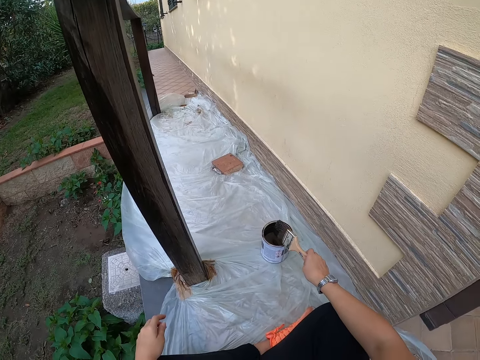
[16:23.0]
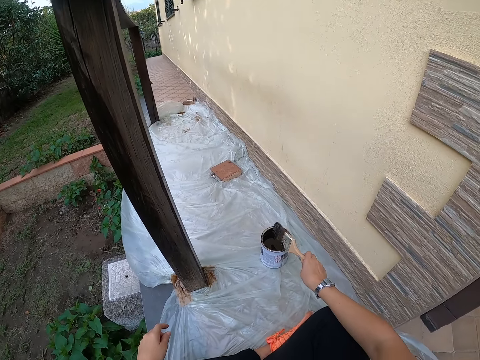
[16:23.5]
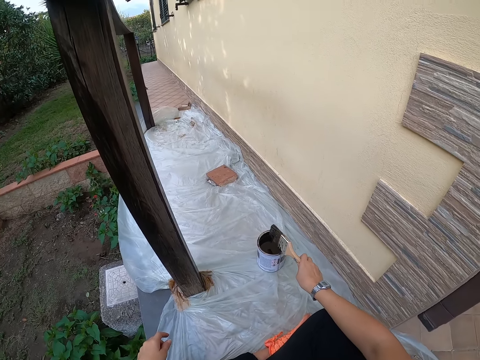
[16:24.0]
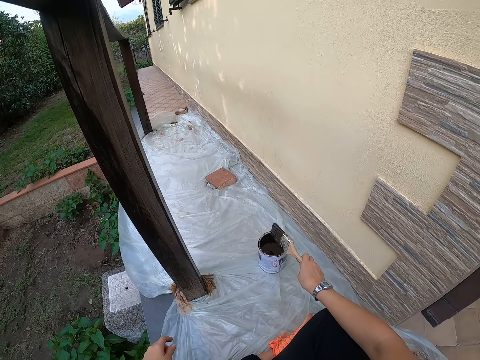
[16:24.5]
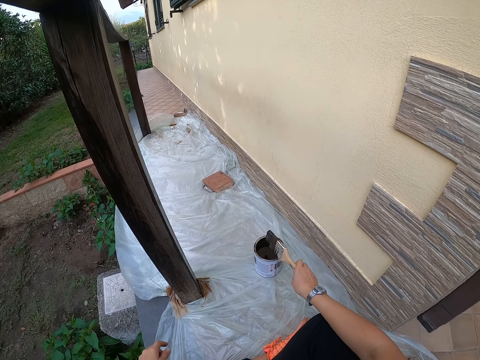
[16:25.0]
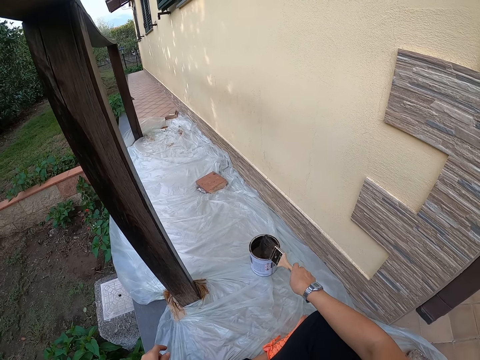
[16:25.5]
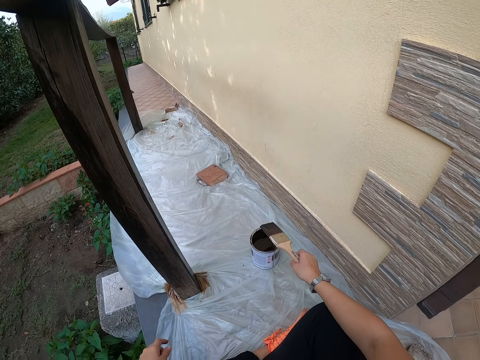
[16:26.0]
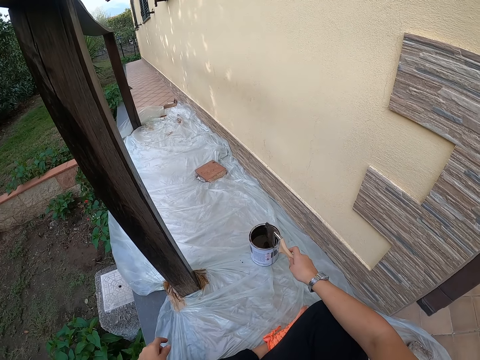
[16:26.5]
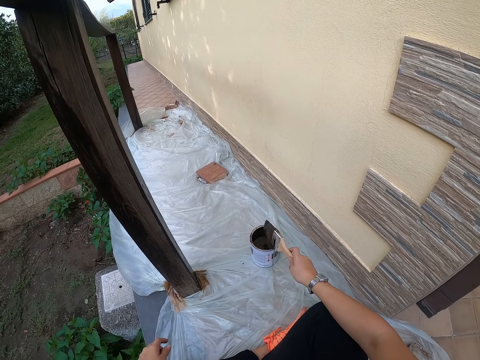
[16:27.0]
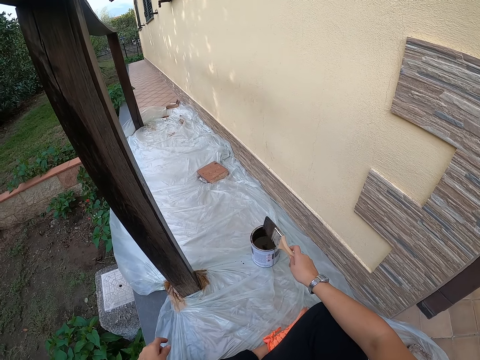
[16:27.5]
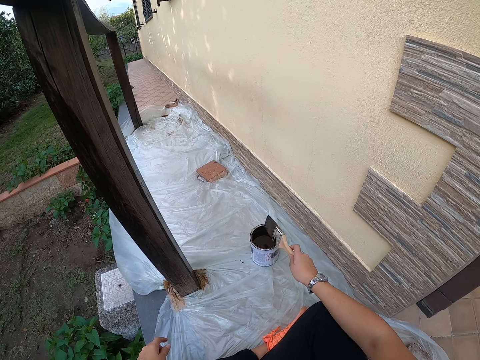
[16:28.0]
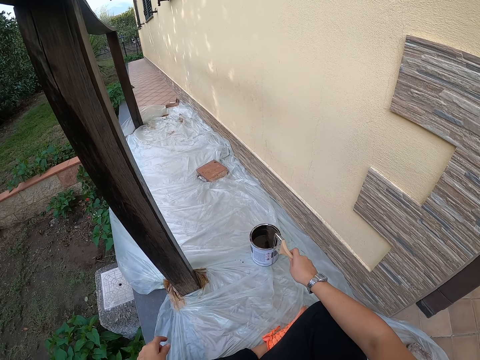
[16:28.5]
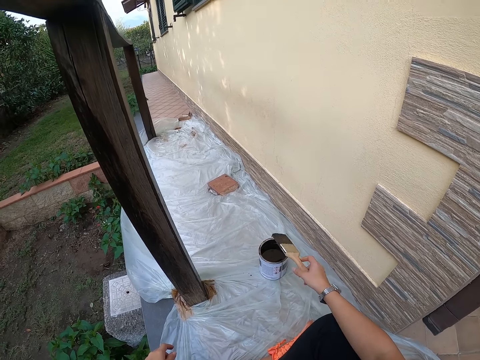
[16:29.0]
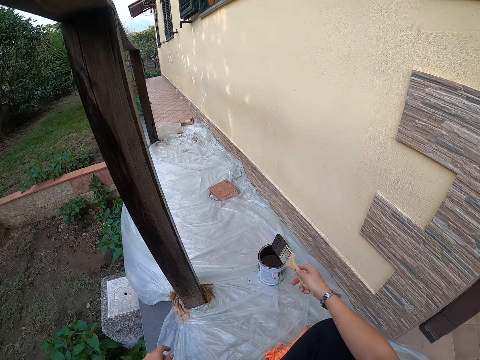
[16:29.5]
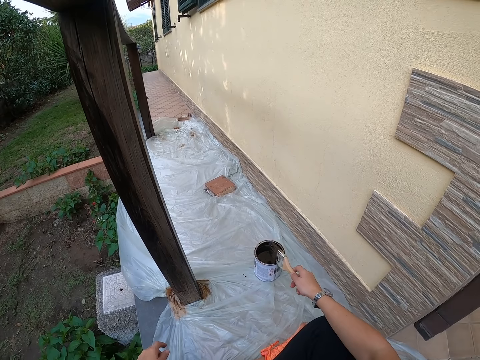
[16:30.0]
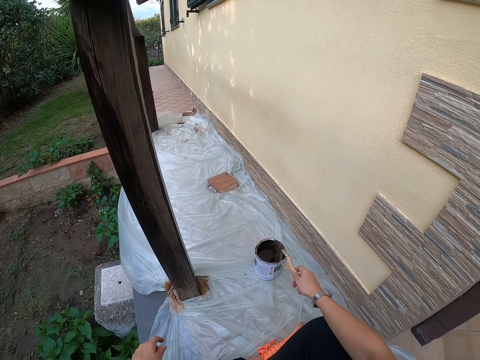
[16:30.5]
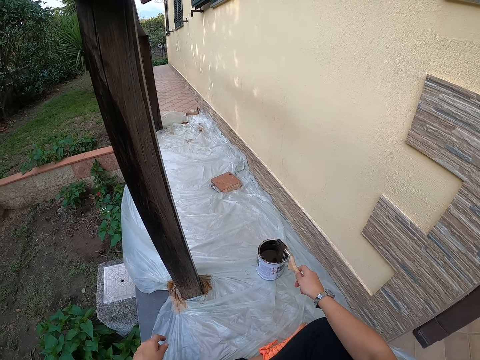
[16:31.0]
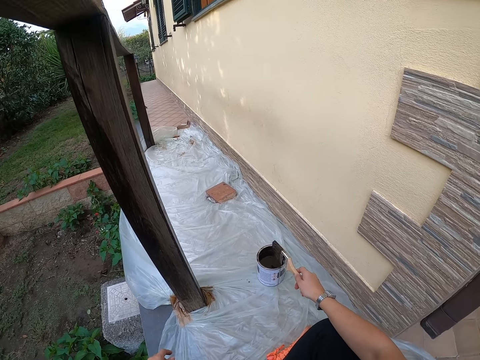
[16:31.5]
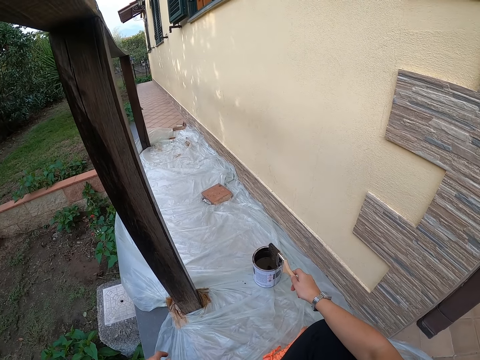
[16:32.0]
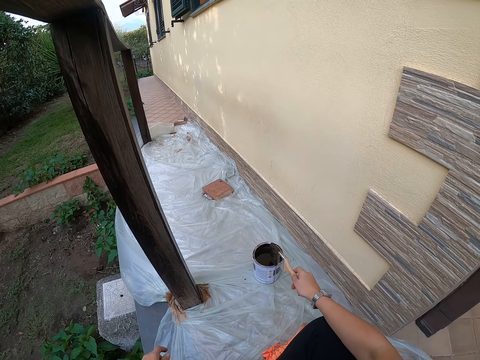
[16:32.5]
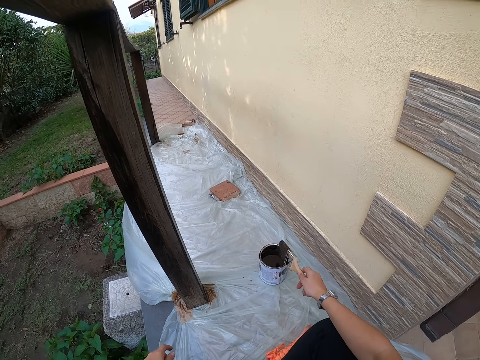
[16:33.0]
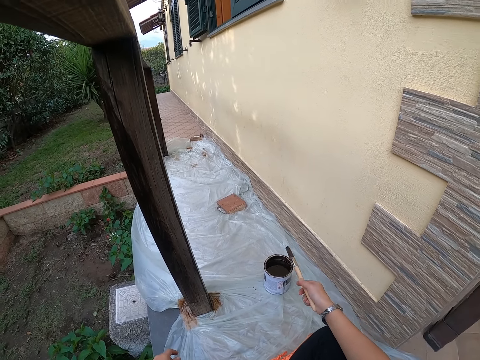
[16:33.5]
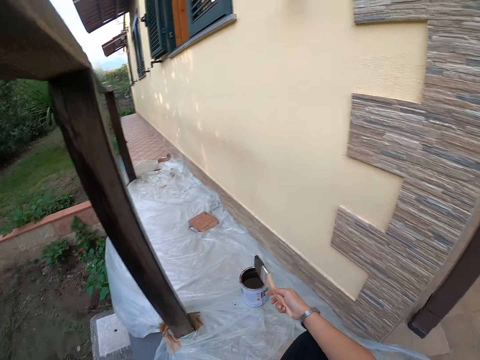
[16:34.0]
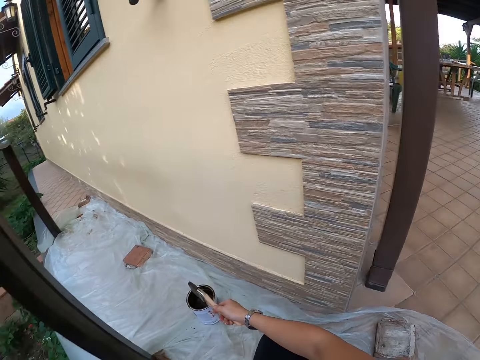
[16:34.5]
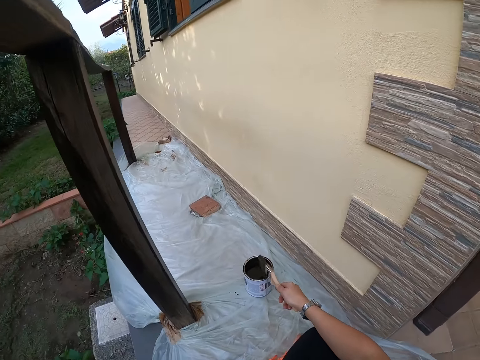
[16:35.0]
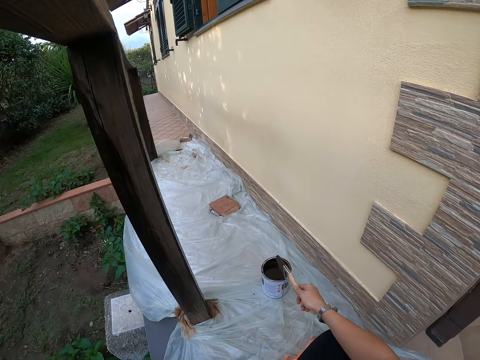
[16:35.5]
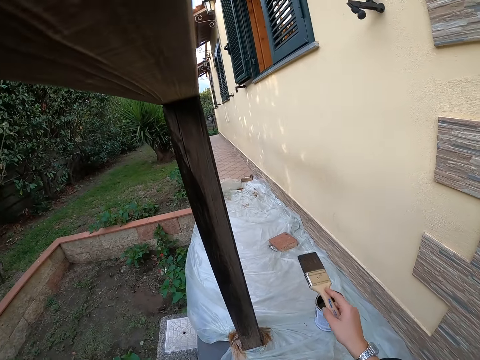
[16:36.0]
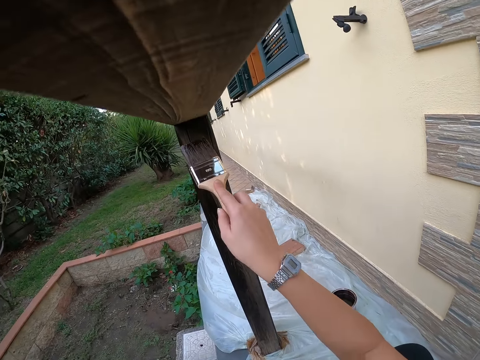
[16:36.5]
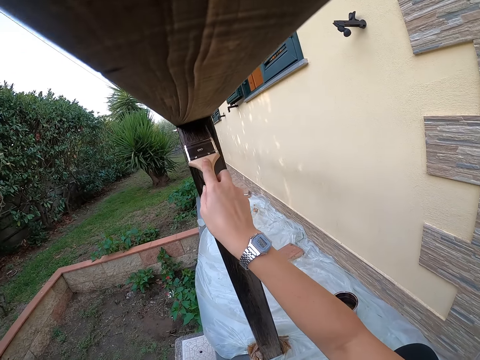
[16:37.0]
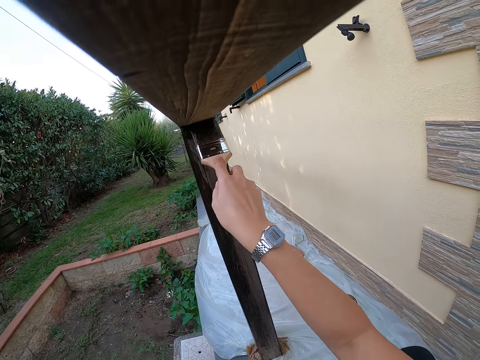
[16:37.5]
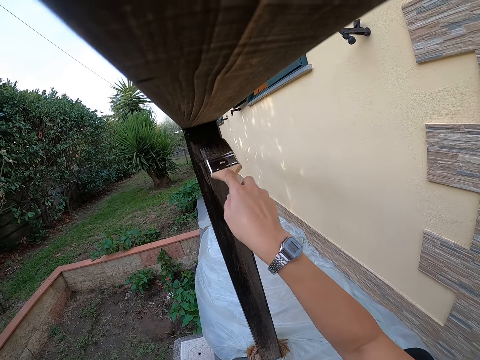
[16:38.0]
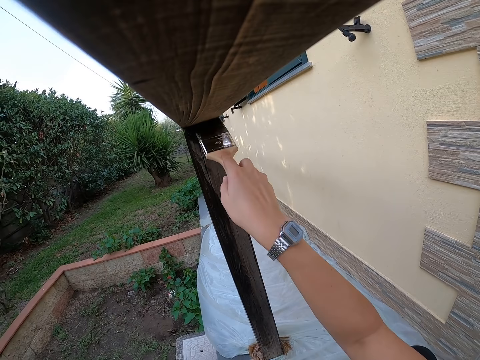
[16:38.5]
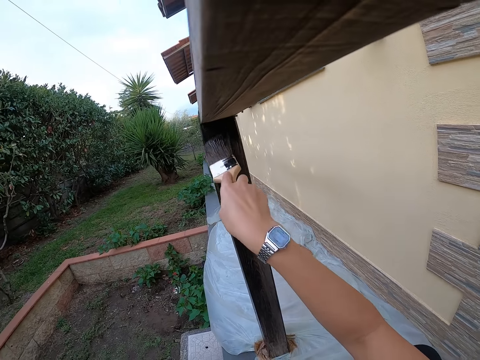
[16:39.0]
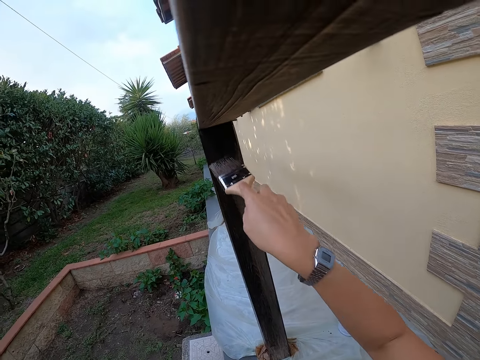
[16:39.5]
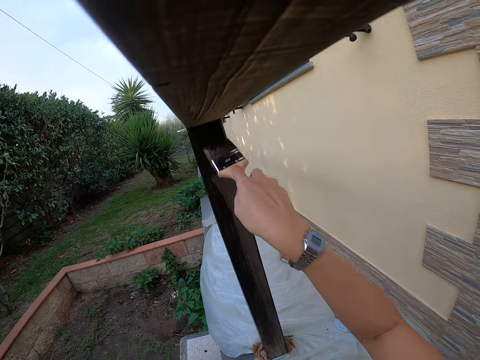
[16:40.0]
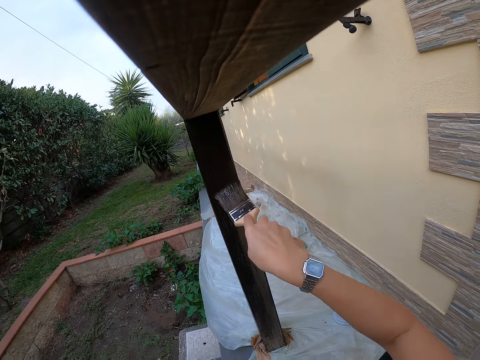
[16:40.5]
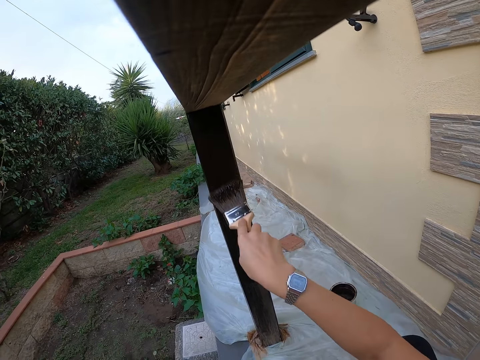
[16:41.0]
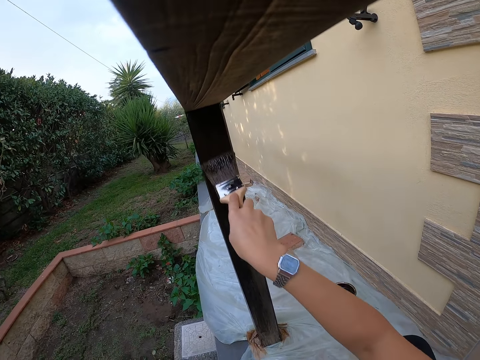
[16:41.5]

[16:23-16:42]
The camera wearer stops hitting the top of the paint can with the paint brush. They paint the balcony with the paint brush.

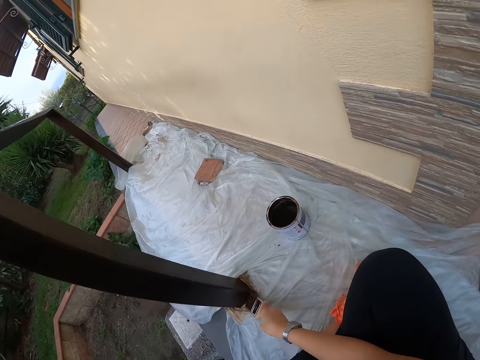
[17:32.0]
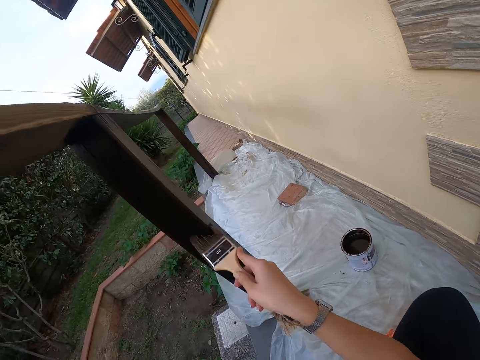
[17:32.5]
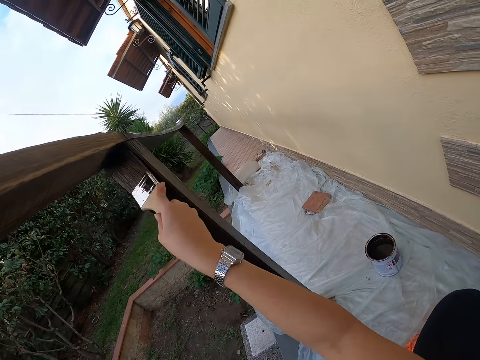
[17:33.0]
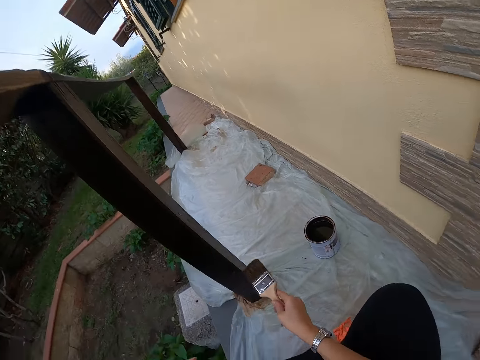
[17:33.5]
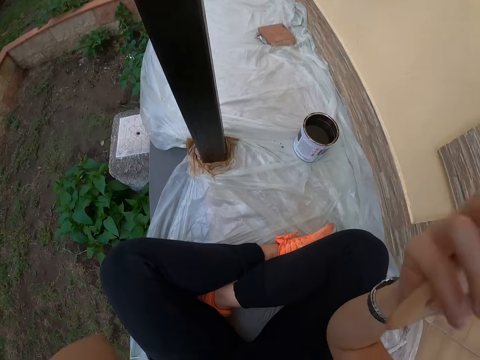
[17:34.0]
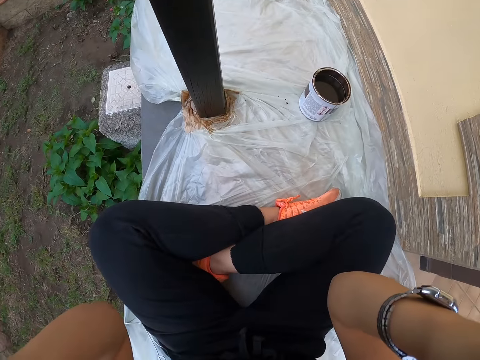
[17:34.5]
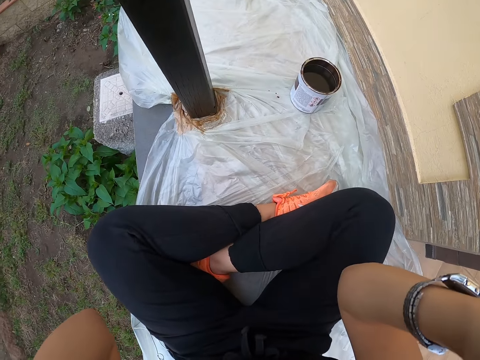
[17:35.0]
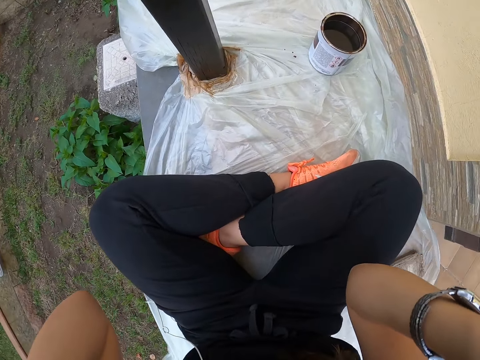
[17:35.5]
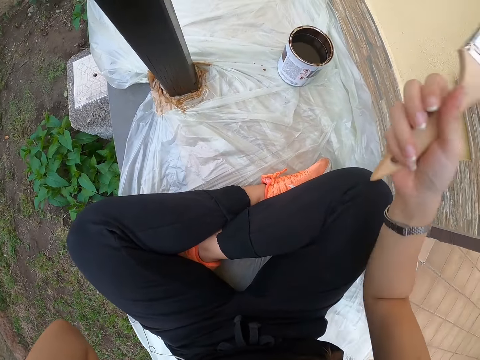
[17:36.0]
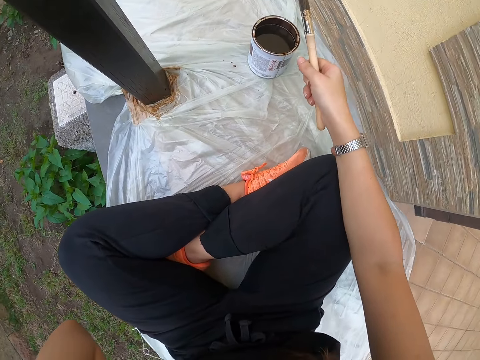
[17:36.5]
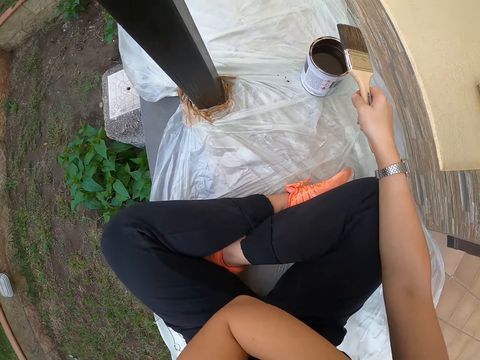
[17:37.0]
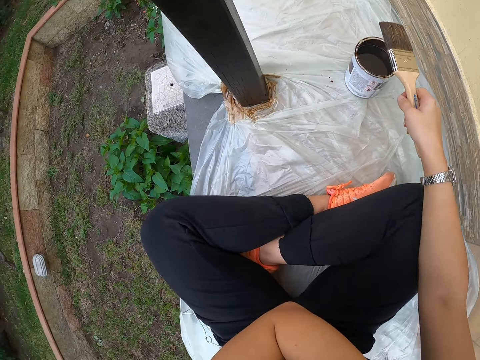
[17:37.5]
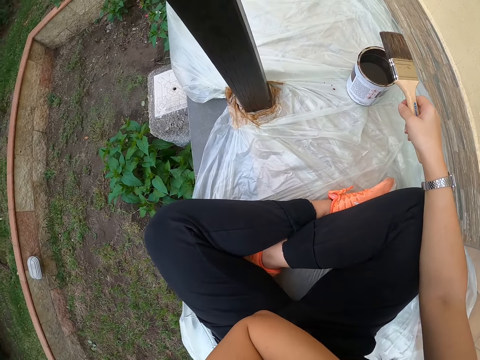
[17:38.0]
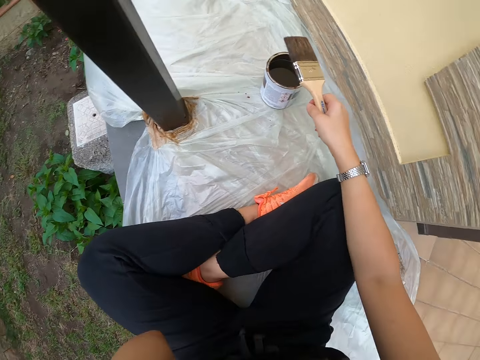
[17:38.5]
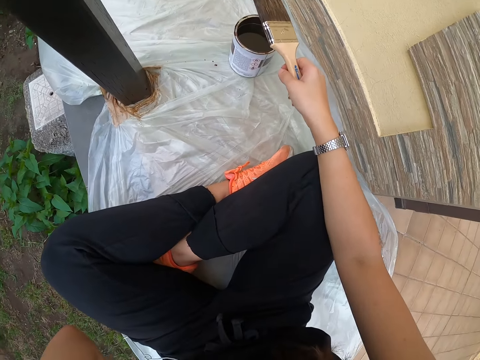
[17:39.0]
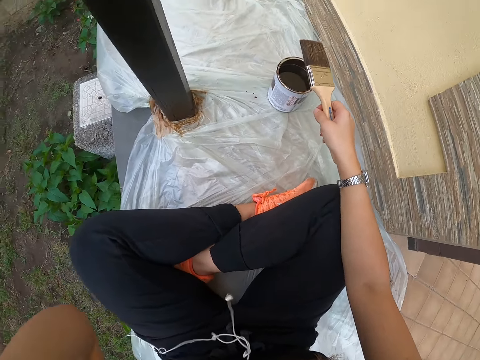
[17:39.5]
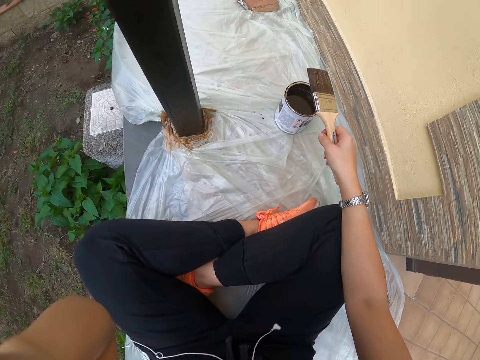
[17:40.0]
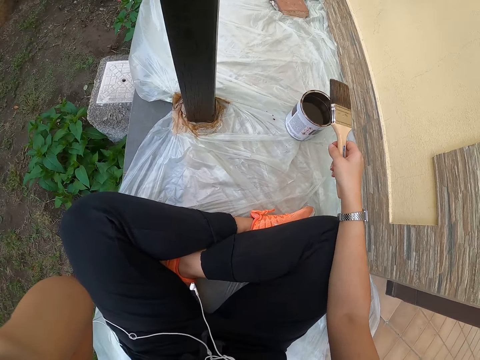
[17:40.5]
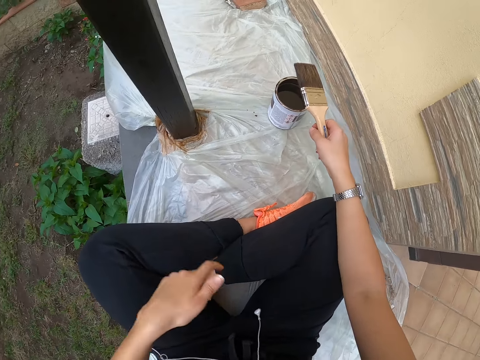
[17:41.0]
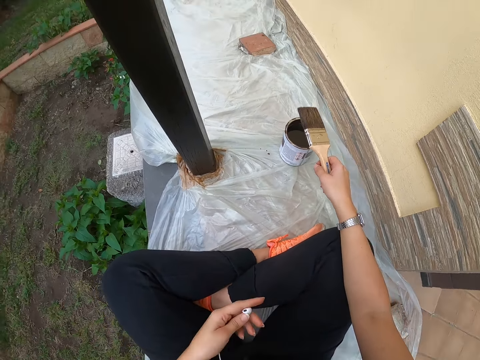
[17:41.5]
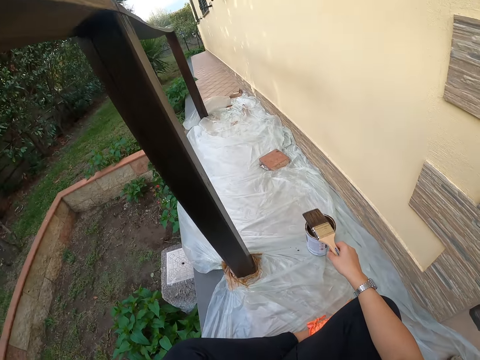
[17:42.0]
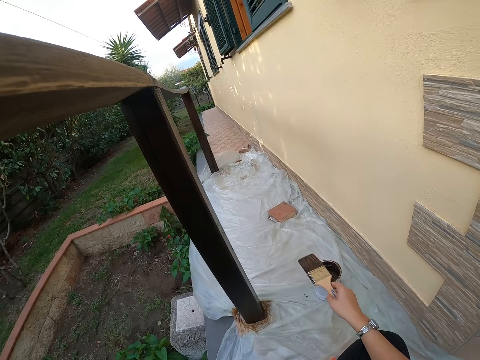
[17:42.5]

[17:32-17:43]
The camera wearer stops painting the balcony. She scratches her face. She wears earphones.
